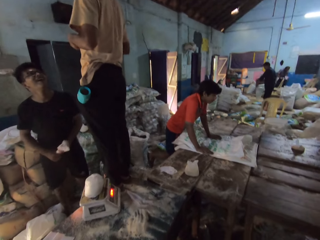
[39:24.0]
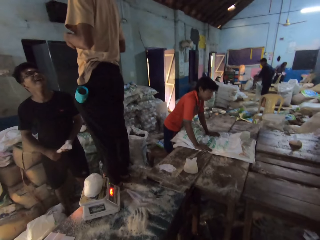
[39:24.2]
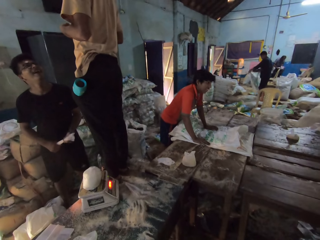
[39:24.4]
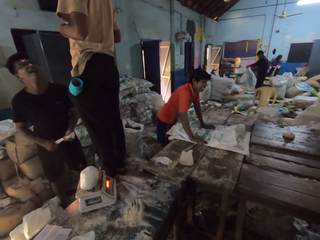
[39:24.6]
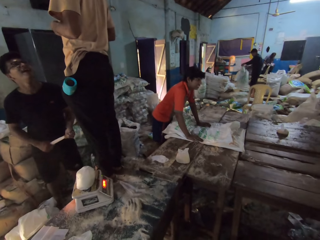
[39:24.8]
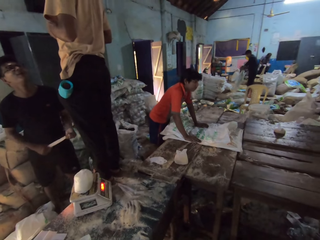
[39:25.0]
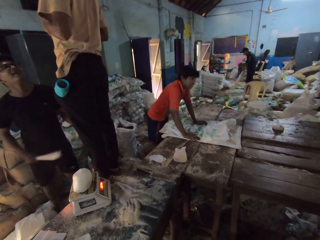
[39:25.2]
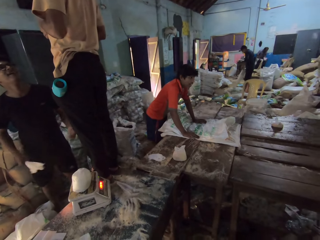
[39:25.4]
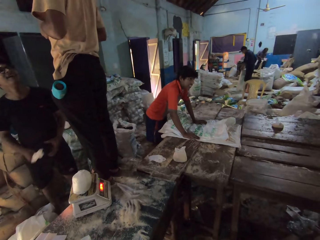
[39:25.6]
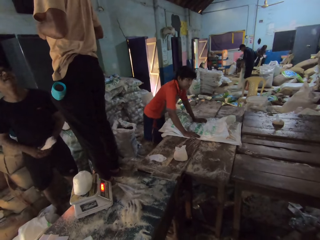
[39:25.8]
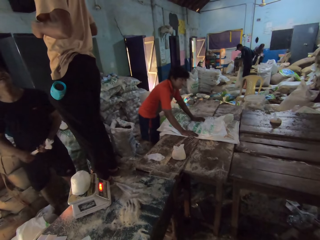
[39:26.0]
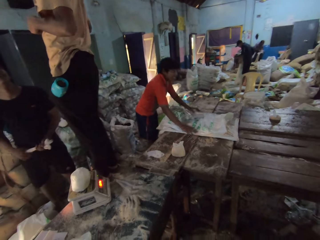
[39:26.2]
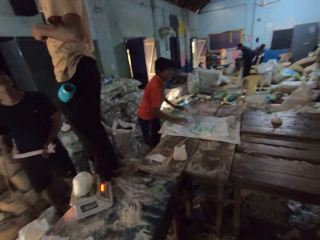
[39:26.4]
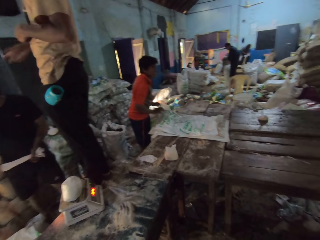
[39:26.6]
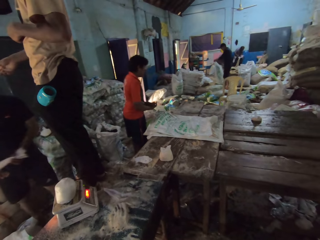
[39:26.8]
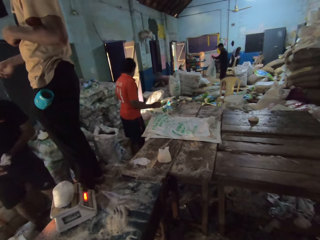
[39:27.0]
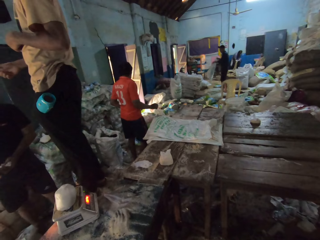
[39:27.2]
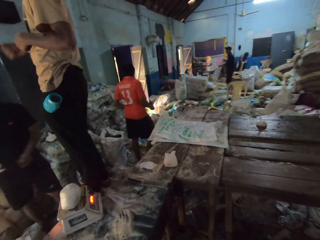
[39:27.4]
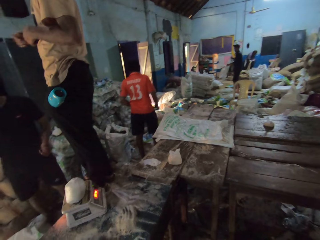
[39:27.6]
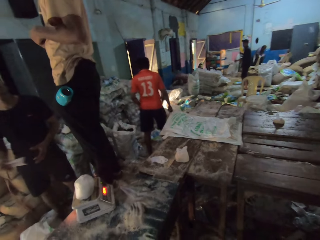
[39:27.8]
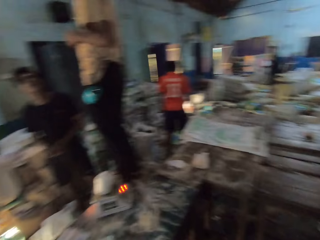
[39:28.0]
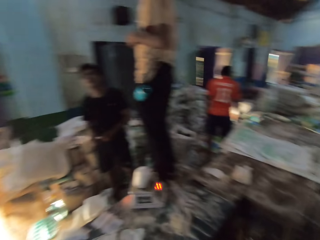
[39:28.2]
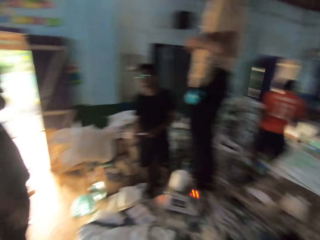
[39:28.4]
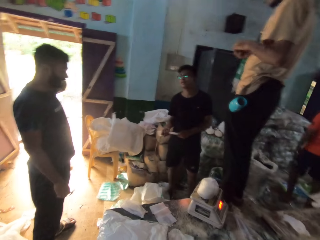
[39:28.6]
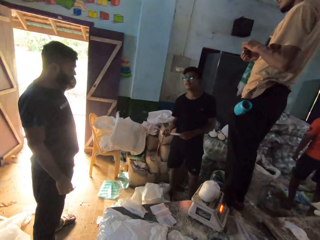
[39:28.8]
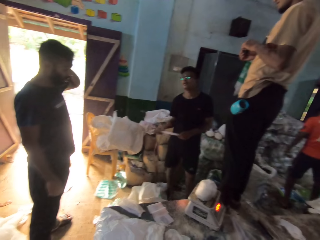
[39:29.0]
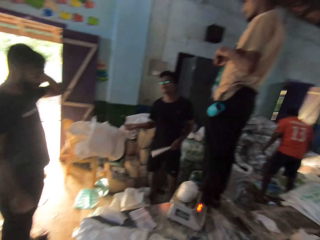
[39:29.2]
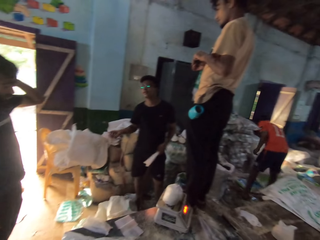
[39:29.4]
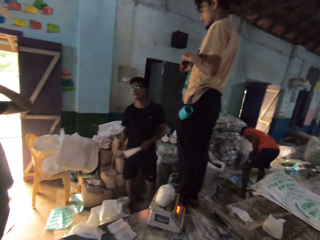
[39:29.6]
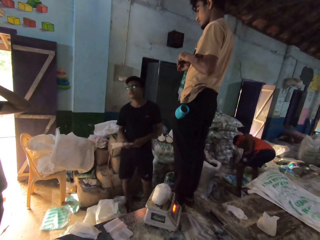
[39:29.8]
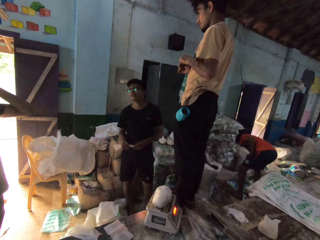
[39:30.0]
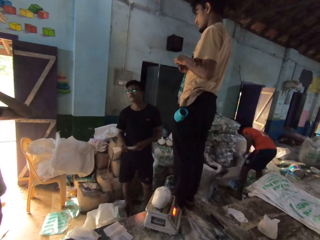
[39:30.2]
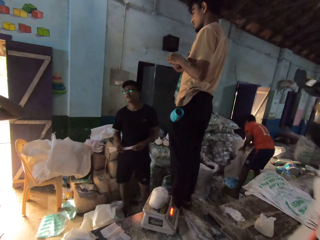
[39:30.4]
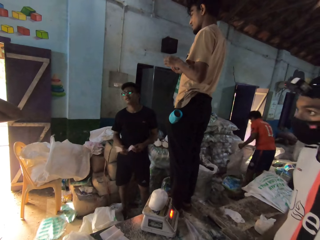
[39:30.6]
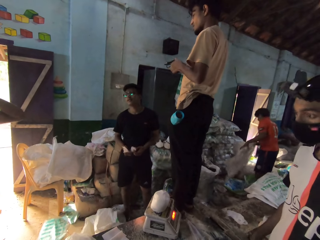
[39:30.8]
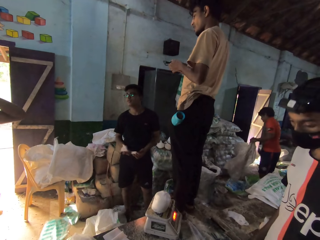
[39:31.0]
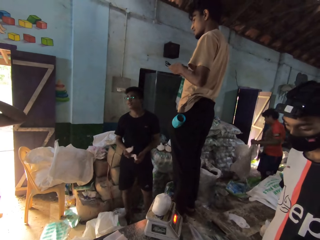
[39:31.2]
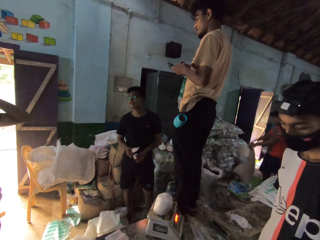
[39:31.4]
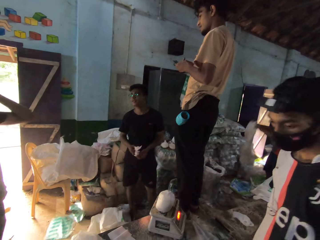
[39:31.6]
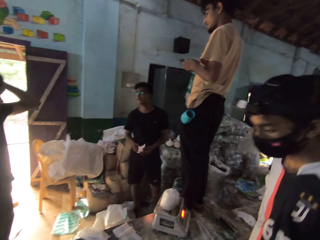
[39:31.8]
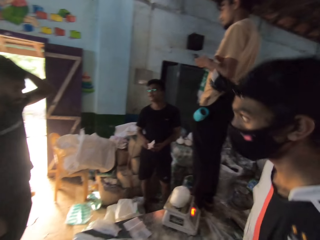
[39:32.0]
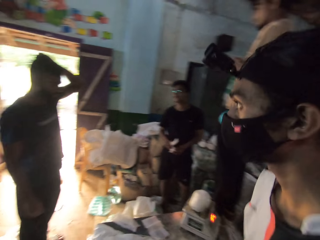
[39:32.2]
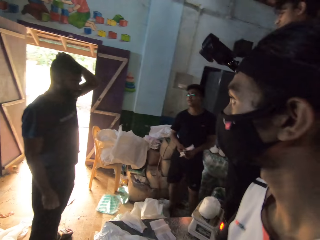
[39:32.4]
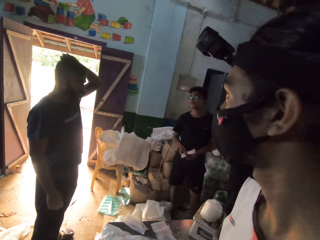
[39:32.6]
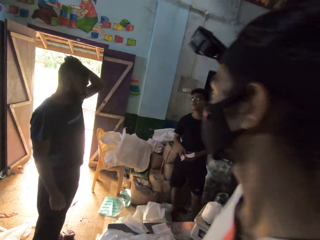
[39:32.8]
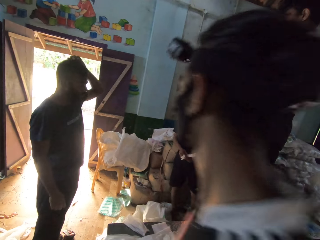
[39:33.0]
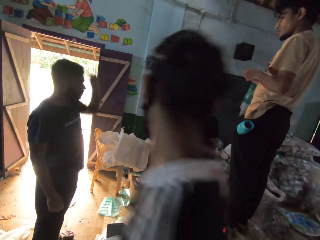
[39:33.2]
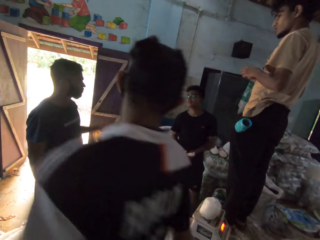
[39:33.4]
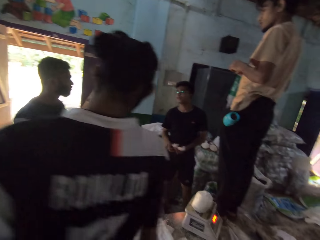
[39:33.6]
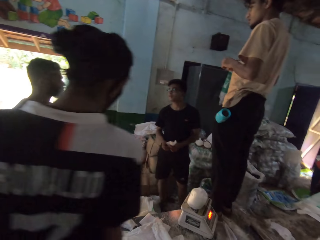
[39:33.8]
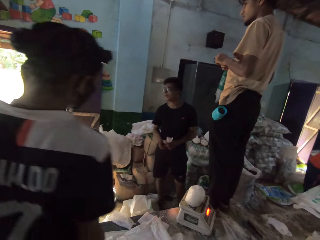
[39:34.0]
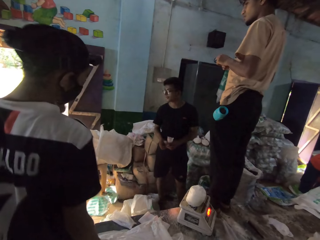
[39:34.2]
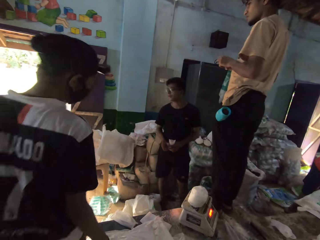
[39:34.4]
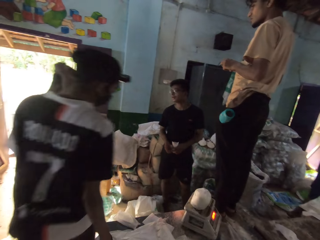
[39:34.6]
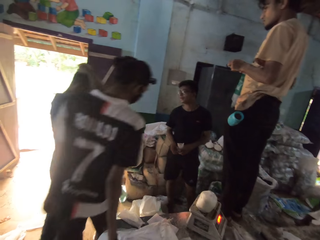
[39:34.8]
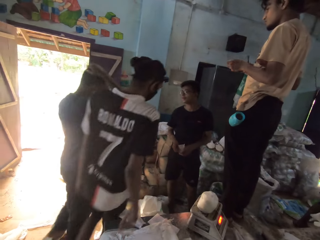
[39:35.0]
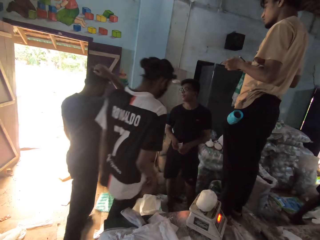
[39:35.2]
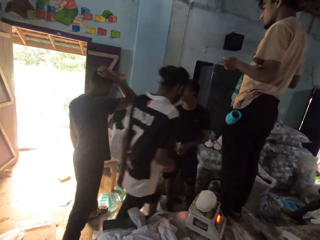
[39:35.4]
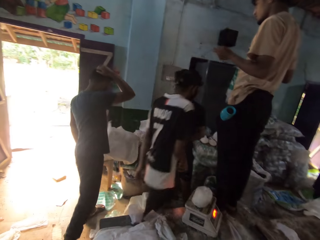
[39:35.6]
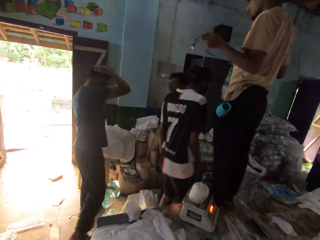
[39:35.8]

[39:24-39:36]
A man holds the silicone bag in both hands. Another man picks up a sack from the ground with both hands. The first man converses with a third man and a fourth man.

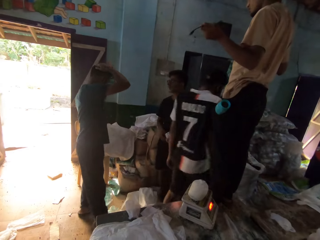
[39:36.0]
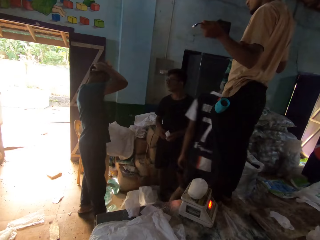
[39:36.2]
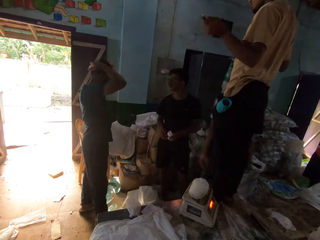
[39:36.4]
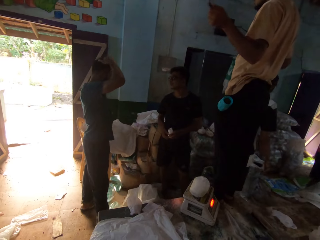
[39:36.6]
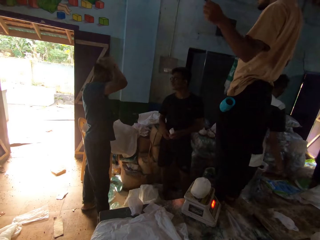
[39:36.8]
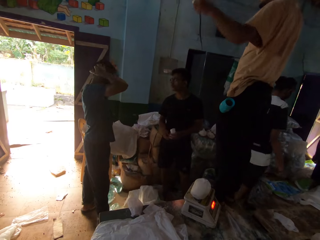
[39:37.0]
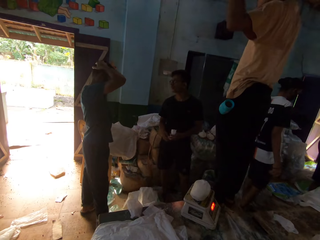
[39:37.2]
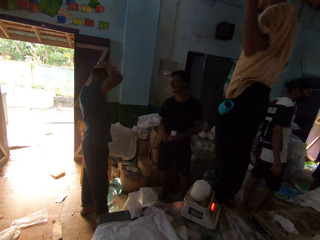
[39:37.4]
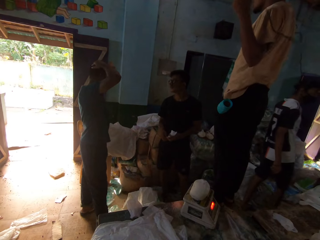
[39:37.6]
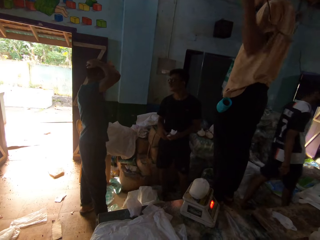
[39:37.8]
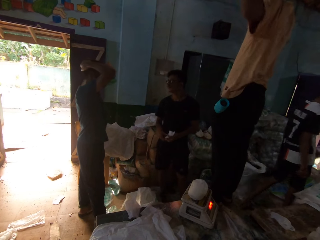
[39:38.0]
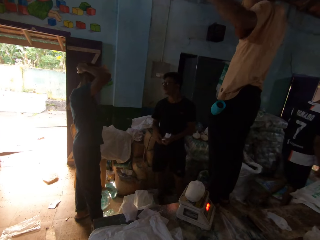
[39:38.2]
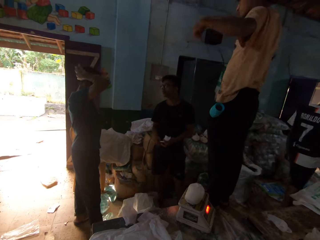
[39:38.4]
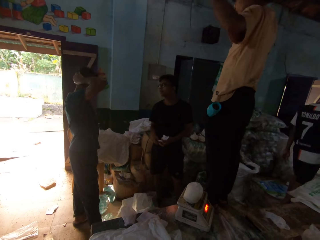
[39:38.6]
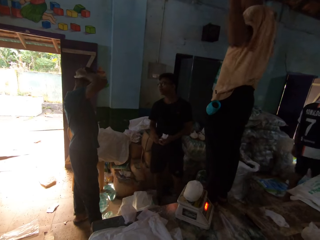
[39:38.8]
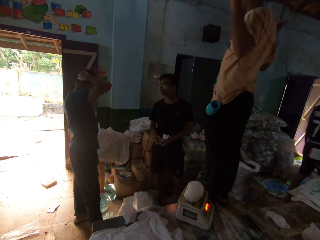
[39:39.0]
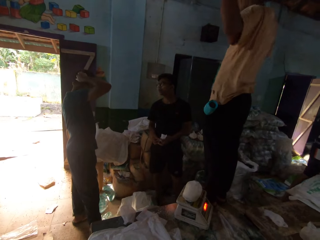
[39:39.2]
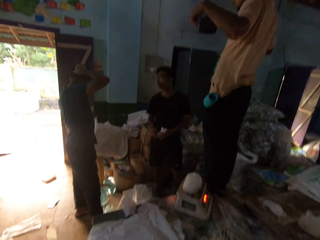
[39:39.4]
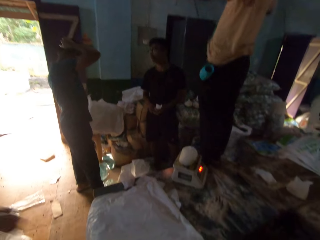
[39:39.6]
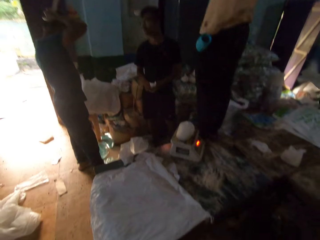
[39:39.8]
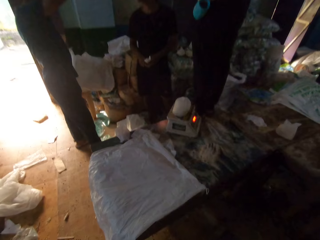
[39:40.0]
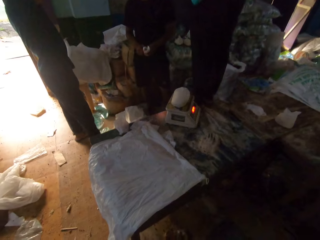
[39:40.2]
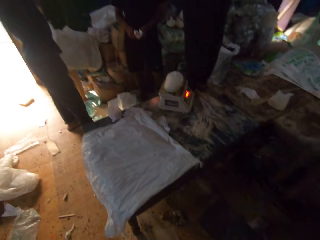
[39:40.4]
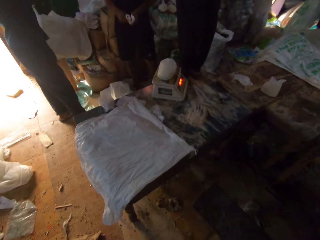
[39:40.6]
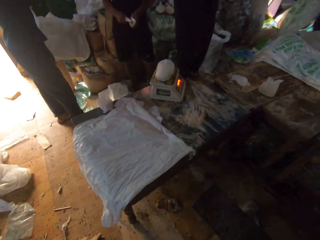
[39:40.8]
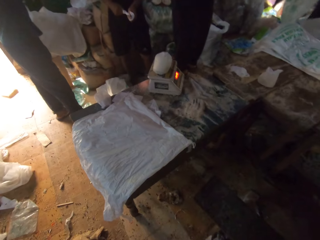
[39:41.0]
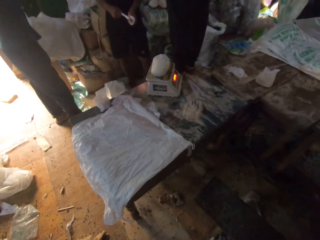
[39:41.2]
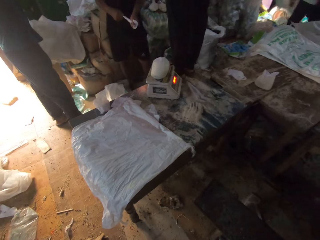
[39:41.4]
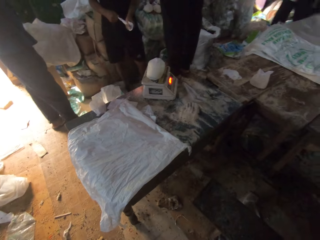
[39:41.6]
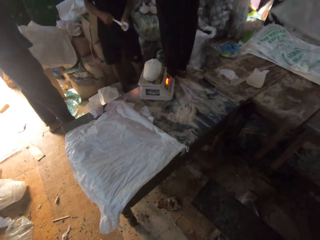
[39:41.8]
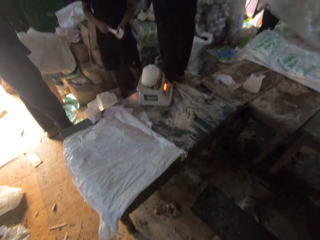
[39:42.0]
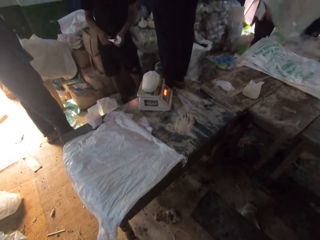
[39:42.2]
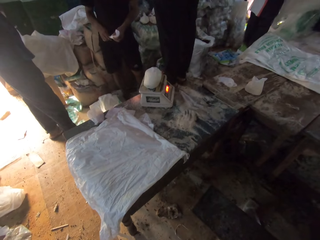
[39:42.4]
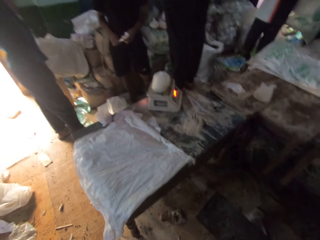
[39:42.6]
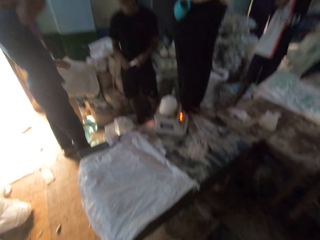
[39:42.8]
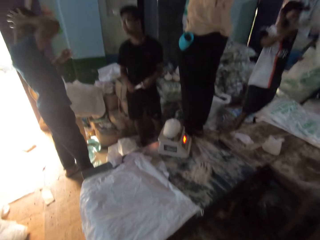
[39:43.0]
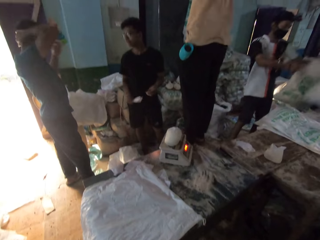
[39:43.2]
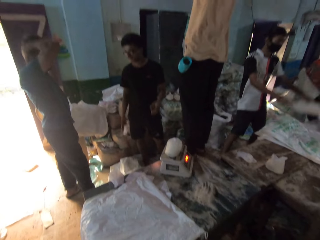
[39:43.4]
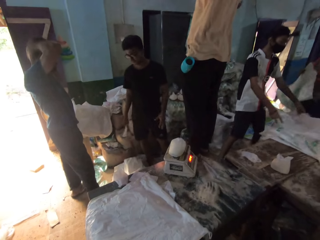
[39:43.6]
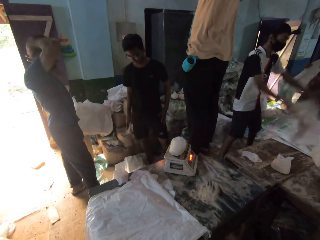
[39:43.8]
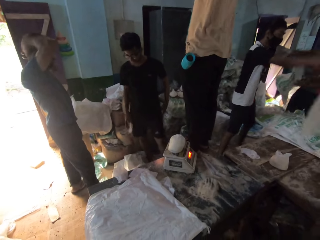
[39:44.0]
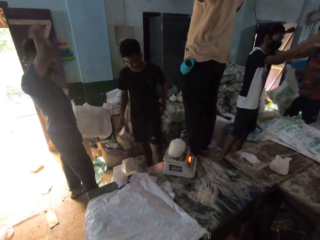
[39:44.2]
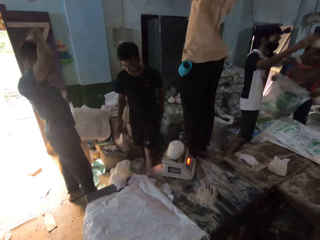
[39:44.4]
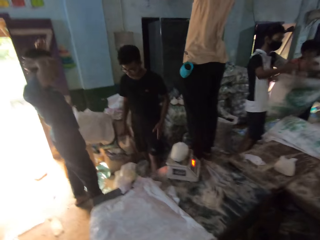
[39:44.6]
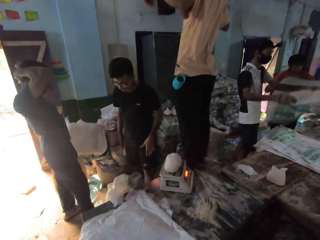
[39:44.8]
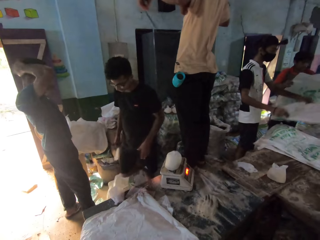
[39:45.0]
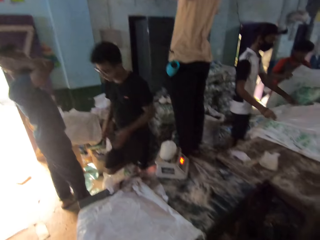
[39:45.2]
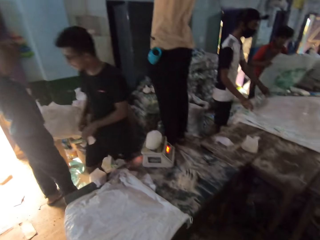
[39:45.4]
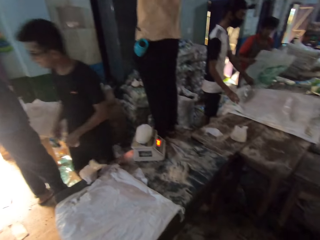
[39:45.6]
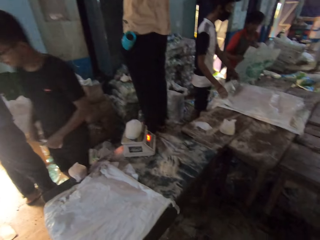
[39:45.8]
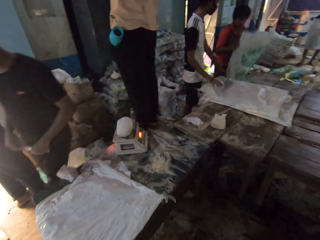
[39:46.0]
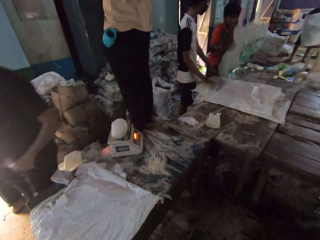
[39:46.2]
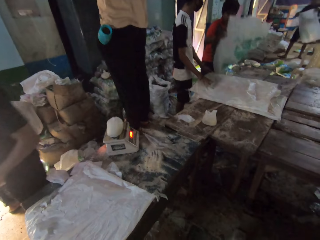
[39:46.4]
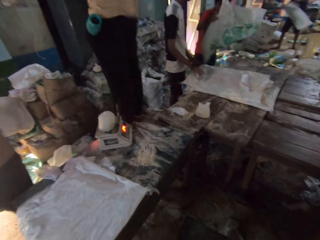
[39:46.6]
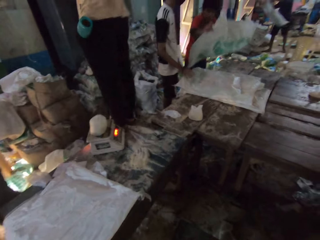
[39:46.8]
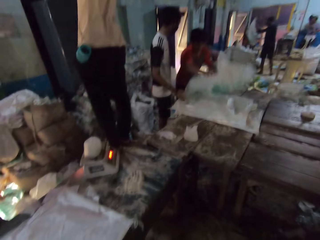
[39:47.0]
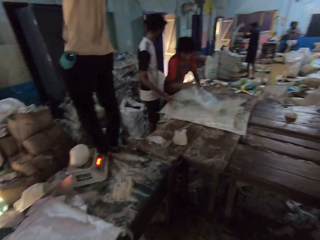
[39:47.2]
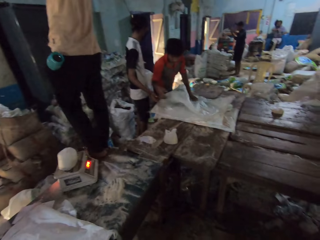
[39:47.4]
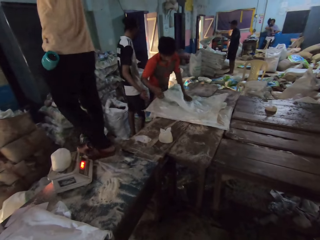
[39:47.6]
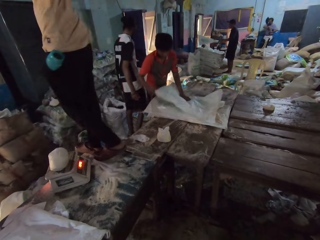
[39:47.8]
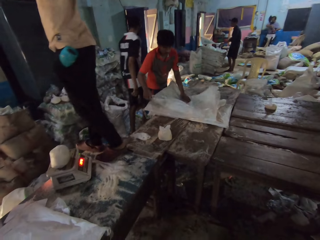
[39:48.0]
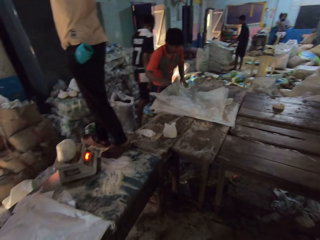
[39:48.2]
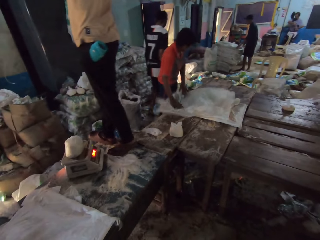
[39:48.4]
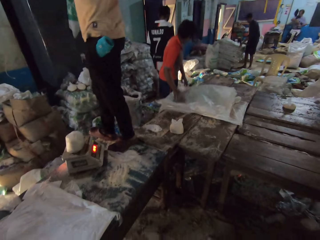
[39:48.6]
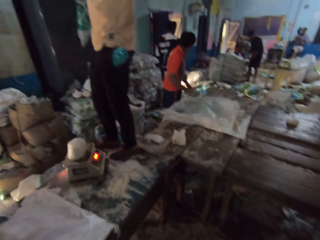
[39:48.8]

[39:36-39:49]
A man holds a cord in both hands and swings the cord with both hands. Another man holds a sack in both hands and drops the sack on the table with both hands. A third man drops the sack on the table with both hands.
